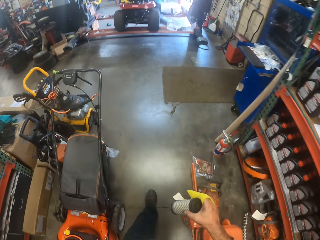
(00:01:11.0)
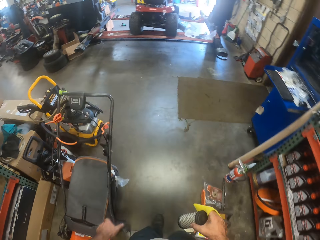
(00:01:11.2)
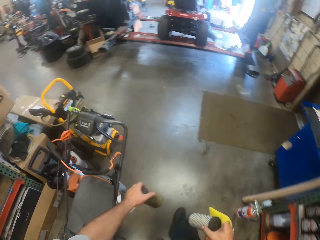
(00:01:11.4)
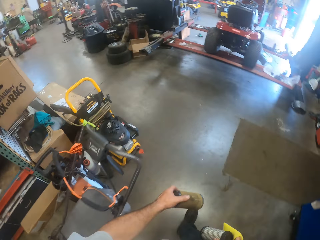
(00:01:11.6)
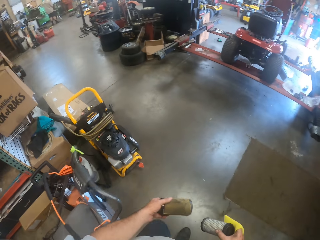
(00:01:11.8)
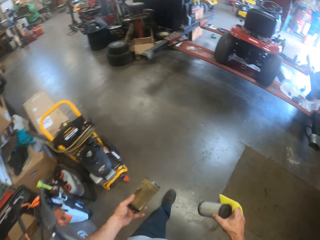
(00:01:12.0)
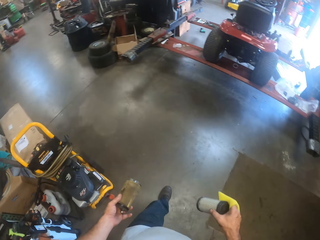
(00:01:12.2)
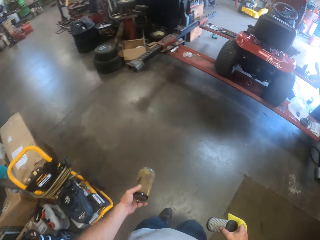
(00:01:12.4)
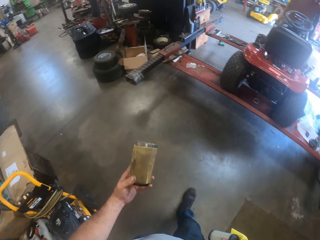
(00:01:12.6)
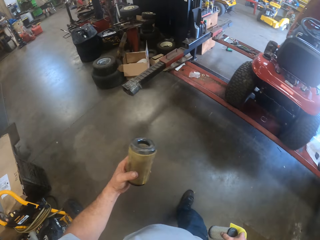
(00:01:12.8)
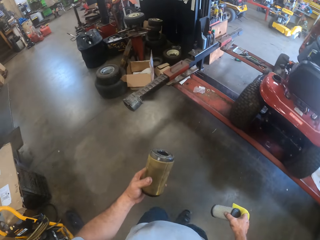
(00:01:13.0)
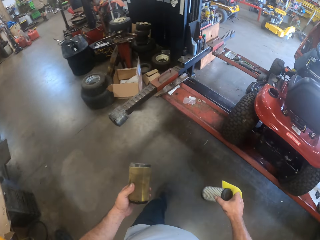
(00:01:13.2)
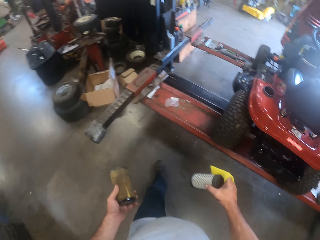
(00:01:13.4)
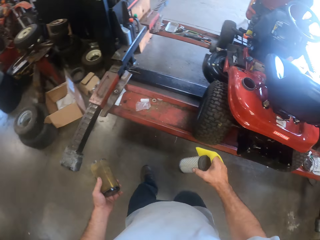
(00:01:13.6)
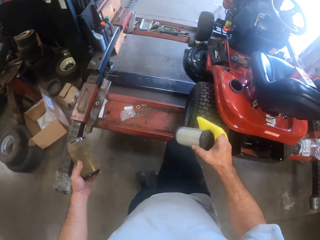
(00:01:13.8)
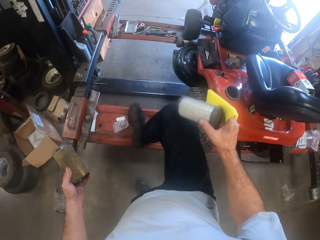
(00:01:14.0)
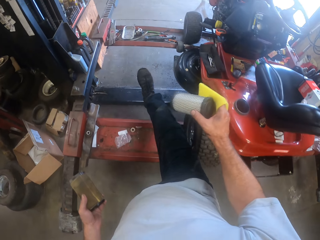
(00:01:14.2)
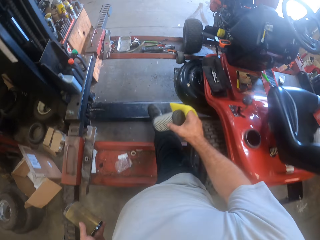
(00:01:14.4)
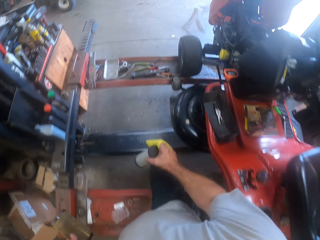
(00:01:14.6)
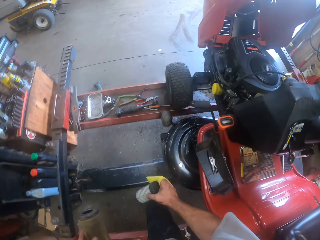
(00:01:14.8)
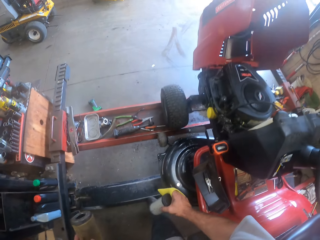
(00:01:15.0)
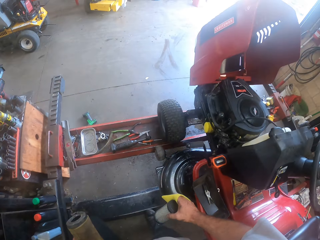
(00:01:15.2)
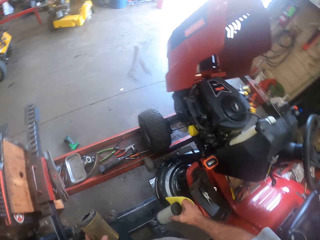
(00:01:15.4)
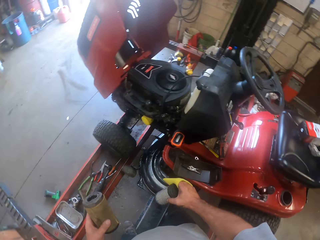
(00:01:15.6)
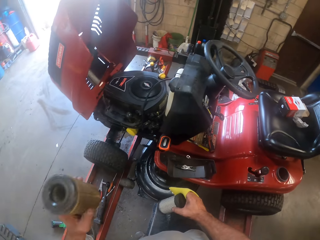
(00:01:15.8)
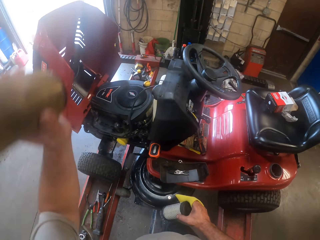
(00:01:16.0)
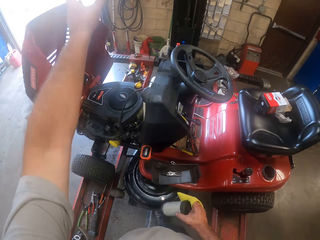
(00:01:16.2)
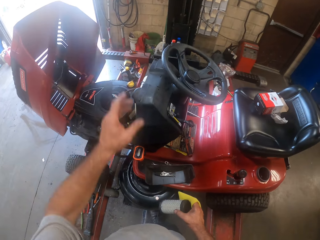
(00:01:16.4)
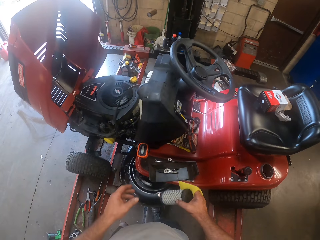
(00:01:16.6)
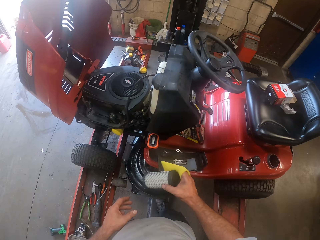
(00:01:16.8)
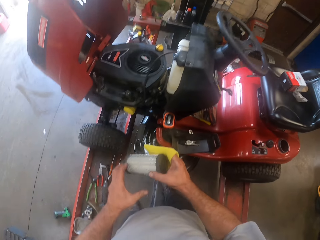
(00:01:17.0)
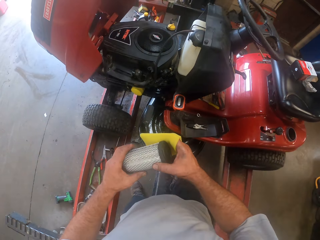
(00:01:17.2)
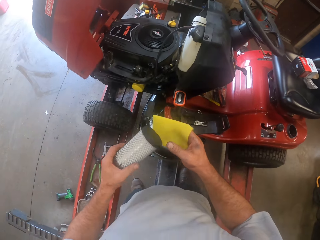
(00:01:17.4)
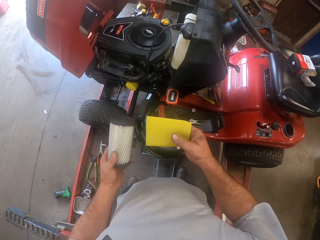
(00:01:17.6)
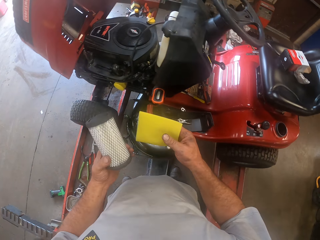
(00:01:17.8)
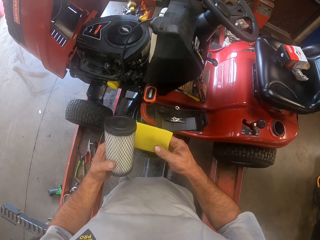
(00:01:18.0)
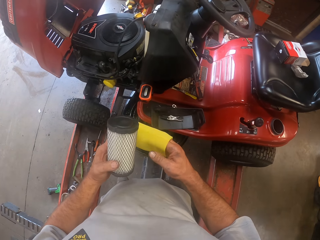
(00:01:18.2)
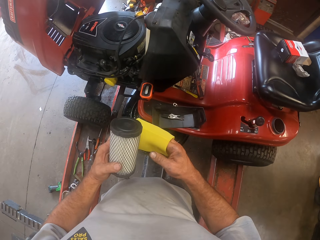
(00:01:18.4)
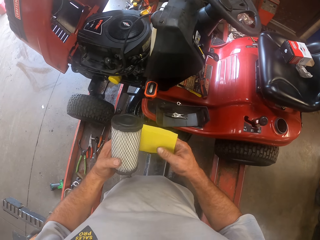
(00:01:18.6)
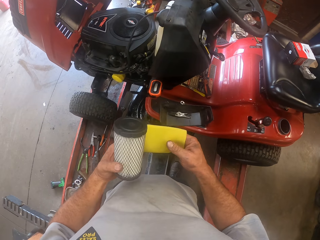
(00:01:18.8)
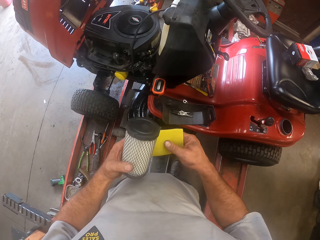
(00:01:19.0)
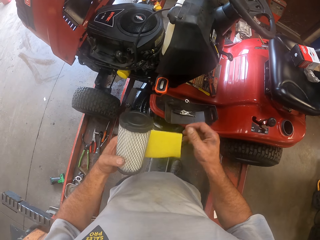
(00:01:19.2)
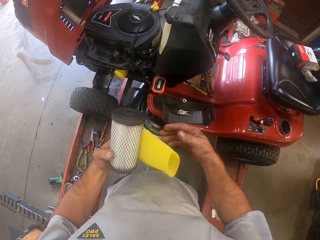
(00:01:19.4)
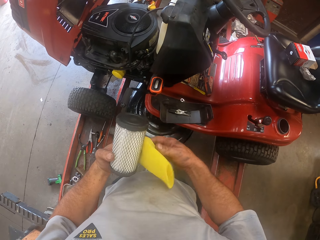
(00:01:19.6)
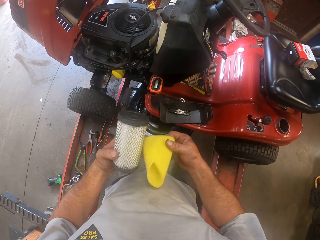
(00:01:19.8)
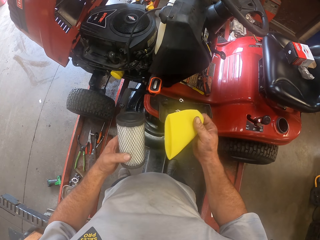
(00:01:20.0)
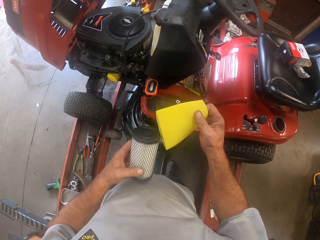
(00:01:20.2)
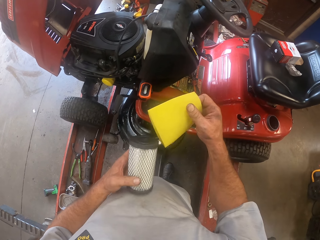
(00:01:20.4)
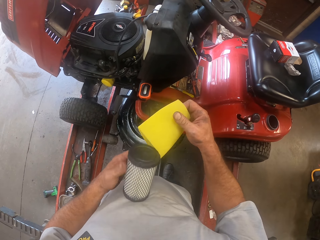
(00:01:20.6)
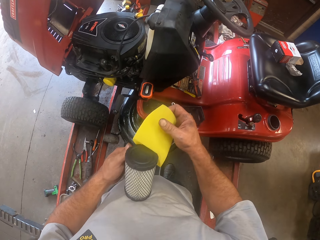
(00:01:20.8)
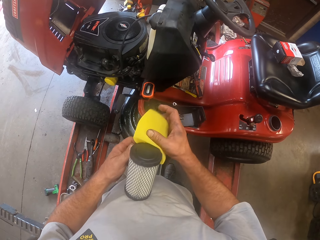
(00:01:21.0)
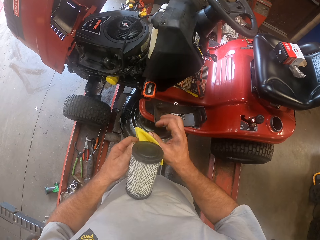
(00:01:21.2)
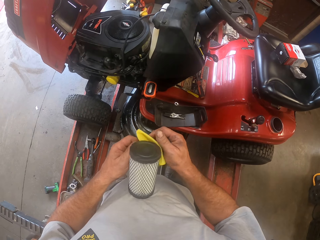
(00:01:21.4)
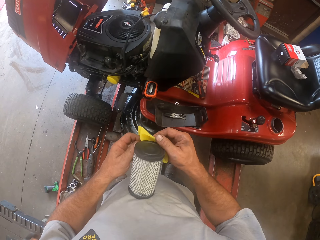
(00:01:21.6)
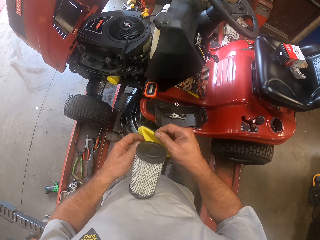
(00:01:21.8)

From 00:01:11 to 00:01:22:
The camera wearer walks across a mower worktable. They throw the second air filter in a bucket. They open the polythene paper.

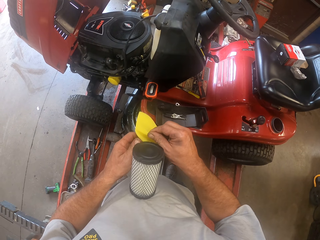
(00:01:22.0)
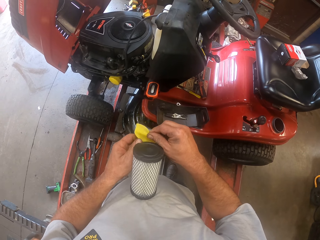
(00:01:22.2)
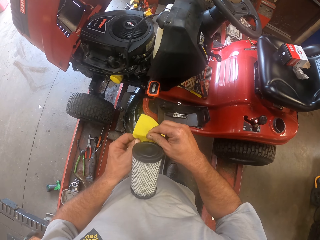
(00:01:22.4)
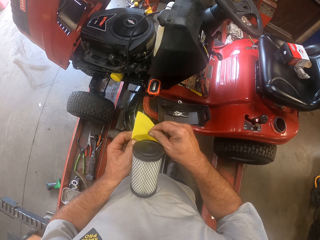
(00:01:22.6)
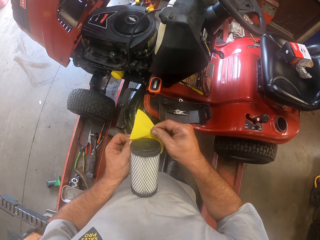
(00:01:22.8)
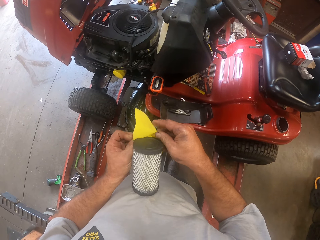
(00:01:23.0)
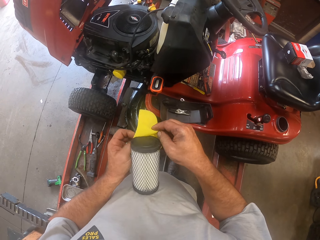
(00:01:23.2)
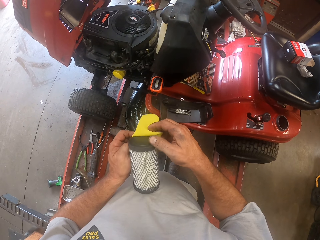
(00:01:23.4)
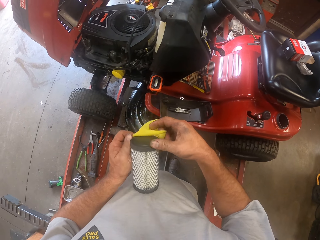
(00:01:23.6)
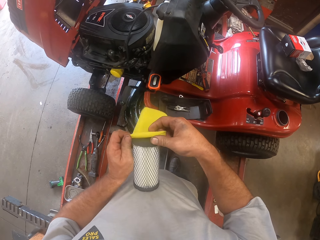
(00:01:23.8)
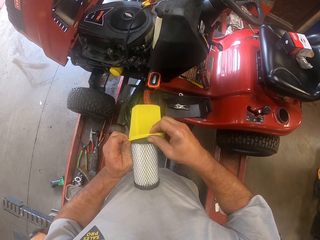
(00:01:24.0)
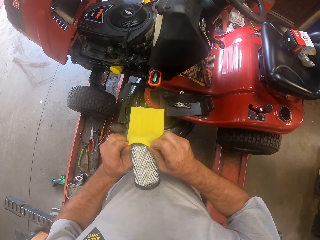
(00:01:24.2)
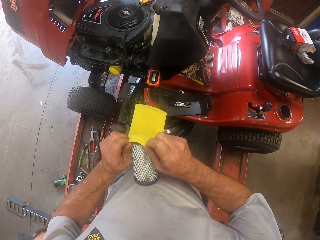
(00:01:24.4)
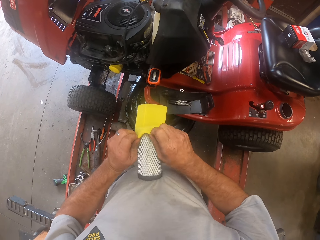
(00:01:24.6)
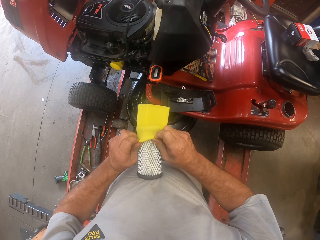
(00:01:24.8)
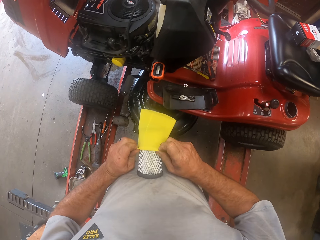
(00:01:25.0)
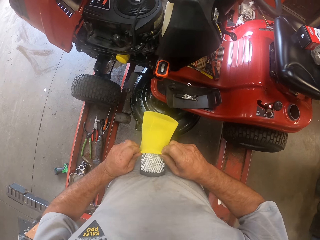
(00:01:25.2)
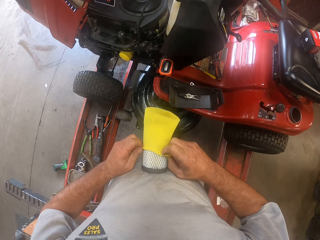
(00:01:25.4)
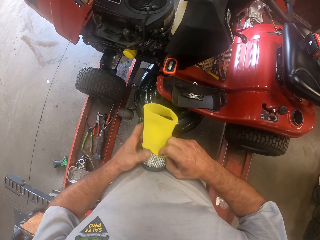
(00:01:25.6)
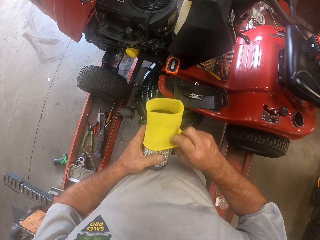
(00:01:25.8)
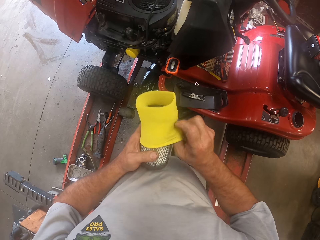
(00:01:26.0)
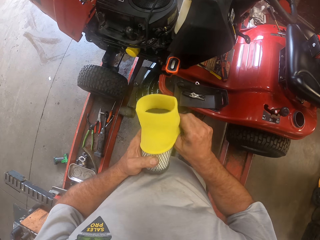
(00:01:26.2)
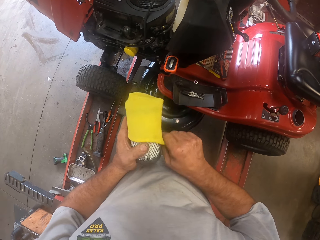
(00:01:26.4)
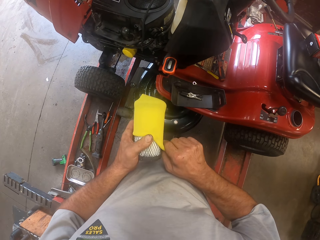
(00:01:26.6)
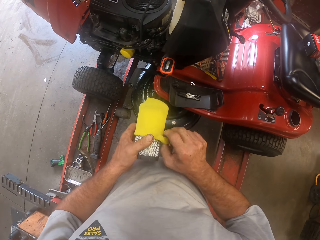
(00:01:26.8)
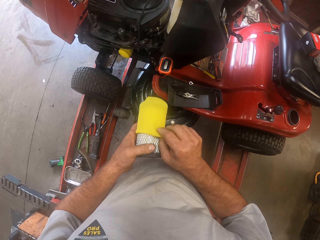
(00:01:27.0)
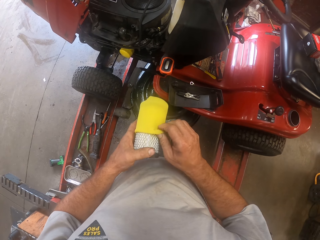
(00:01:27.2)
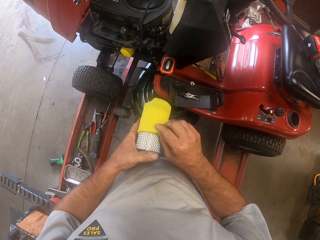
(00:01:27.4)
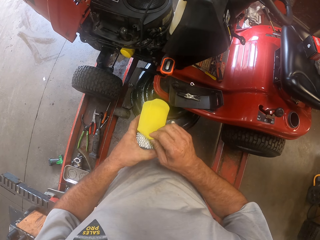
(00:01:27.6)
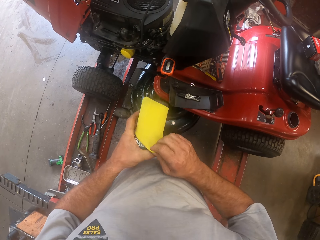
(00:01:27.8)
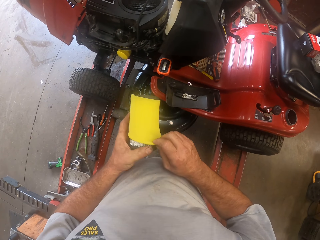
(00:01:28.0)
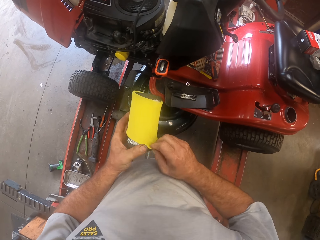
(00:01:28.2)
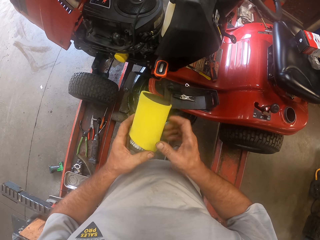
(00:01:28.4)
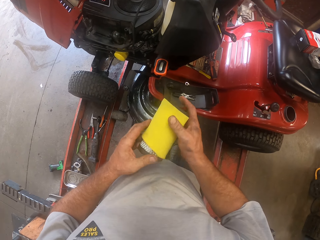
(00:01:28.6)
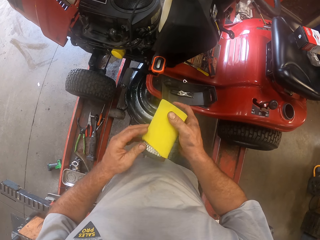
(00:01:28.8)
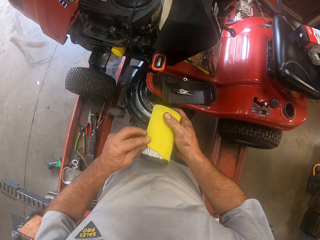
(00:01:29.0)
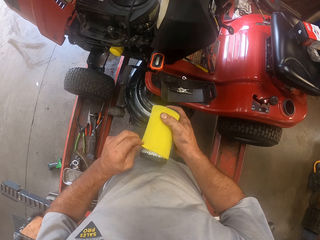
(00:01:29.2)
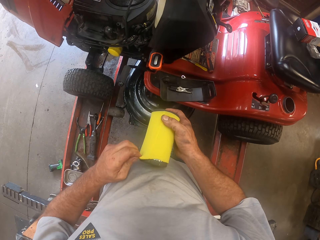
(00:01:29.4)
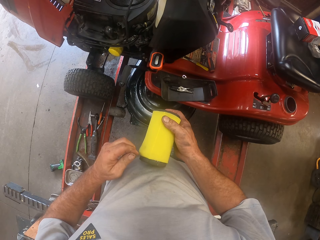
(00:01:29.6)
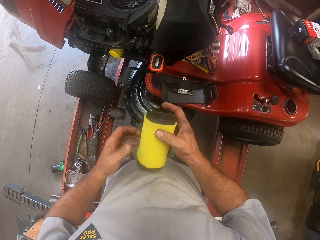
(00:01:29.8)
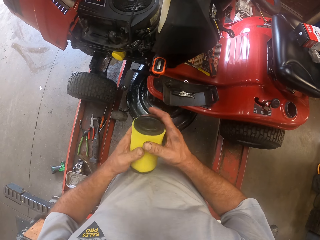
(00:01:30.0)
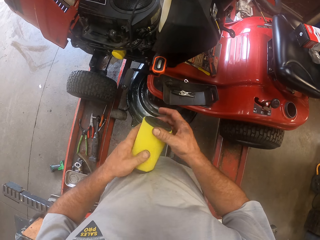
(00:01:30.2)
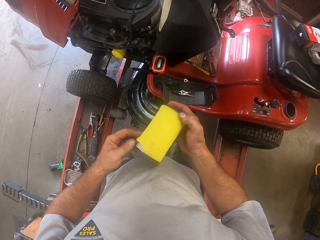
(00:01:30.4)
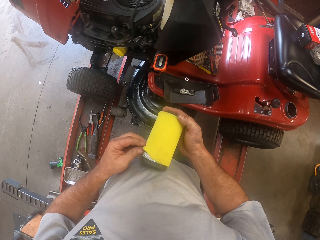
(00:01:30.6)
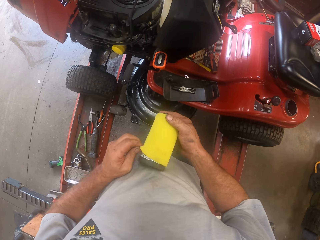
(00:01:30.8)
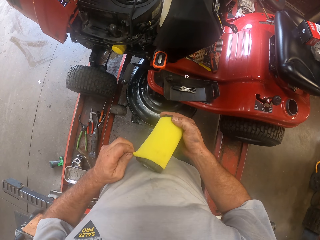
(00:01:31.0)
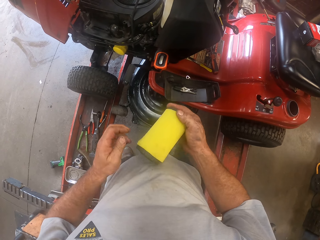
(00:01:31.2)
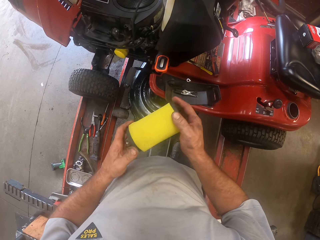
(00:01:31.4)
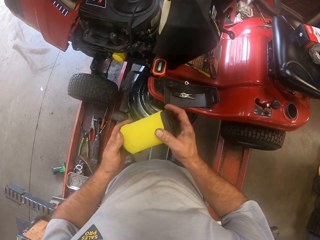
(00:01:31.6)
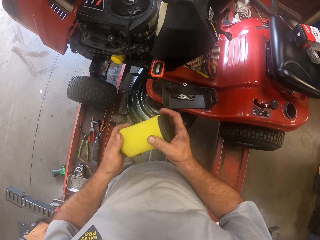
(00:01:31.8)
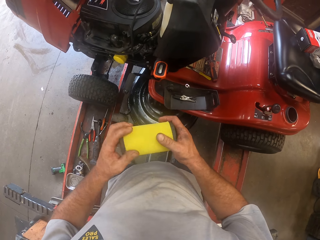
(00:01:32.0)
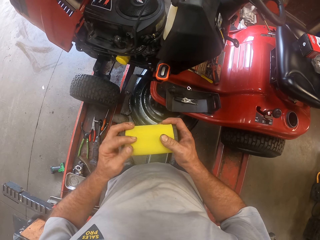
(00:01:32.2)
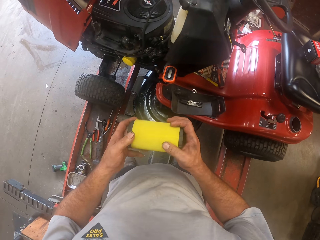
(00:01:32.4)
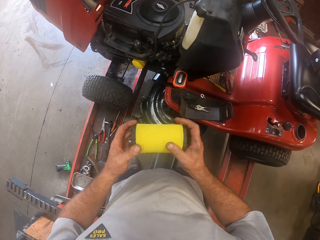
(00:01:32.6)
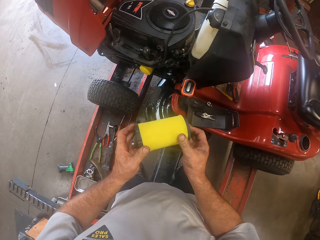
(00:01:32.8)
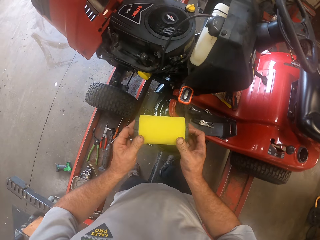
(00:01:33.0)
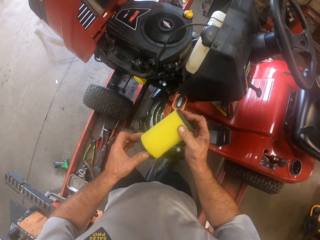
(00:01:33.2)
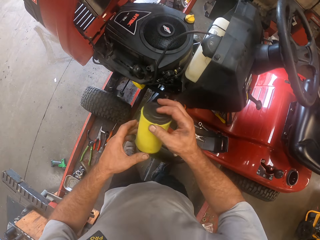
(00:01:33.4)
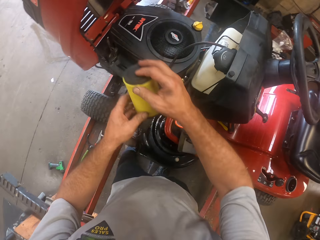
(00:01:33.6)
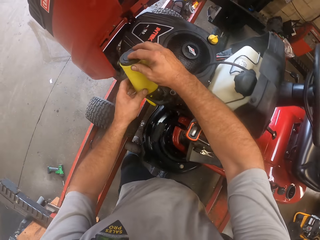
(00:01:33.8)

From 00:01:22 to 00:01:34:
The camera wearer puts the can in the polythene bag. They put the air filter foam in the air filter.
